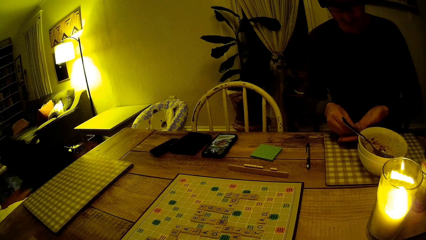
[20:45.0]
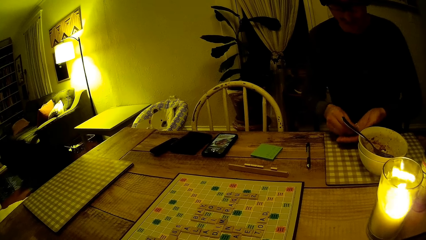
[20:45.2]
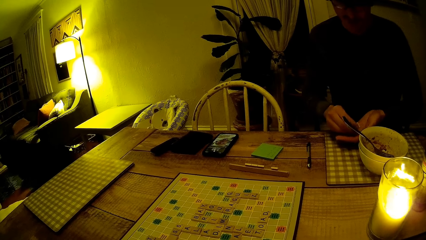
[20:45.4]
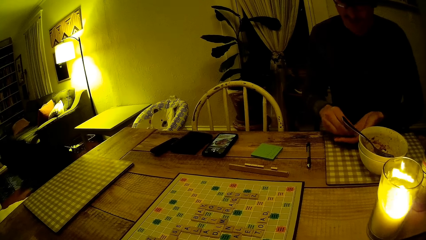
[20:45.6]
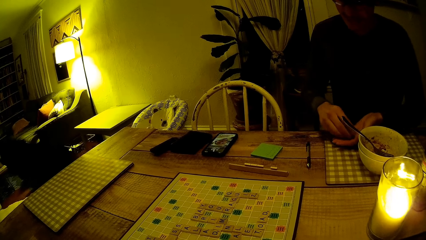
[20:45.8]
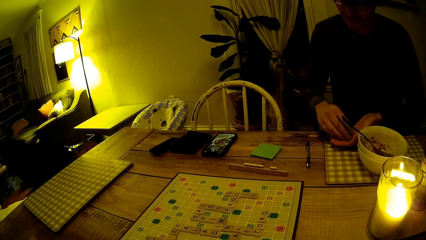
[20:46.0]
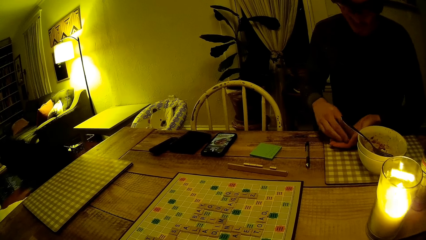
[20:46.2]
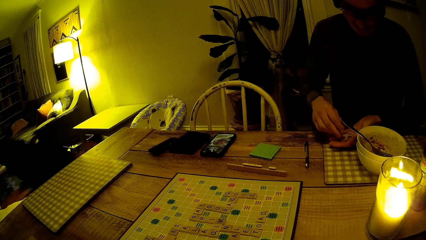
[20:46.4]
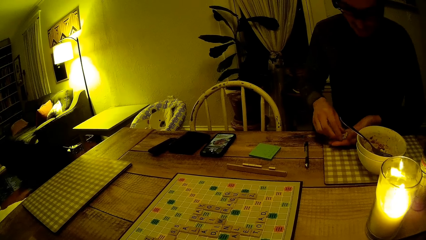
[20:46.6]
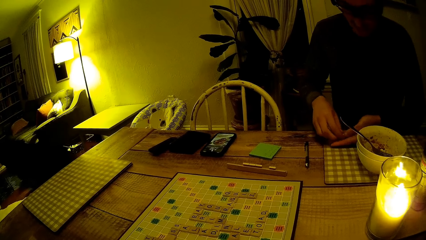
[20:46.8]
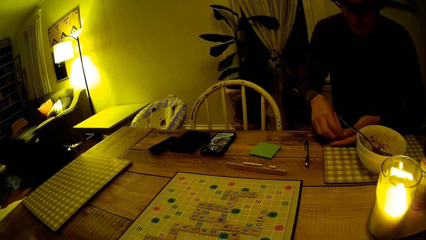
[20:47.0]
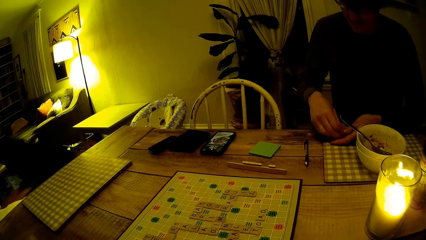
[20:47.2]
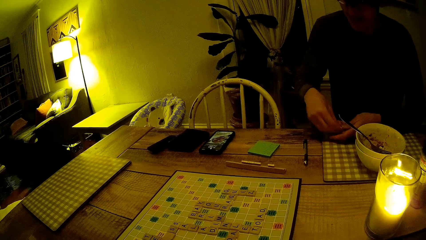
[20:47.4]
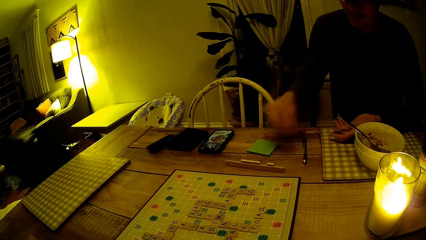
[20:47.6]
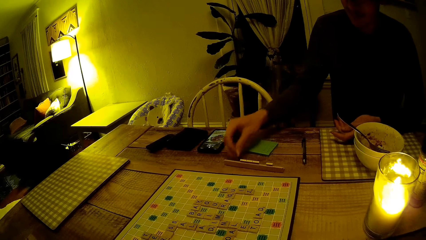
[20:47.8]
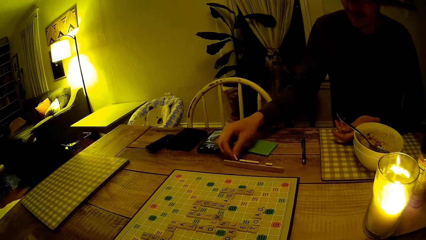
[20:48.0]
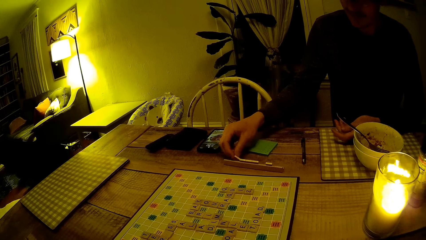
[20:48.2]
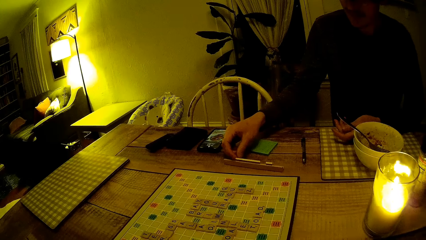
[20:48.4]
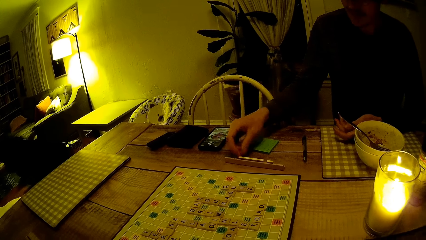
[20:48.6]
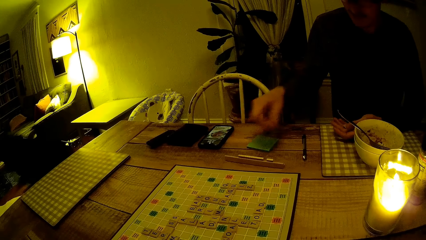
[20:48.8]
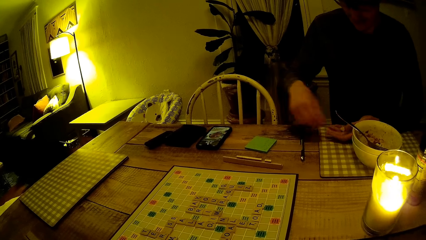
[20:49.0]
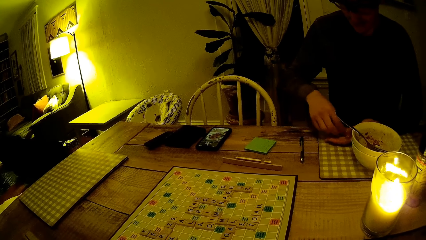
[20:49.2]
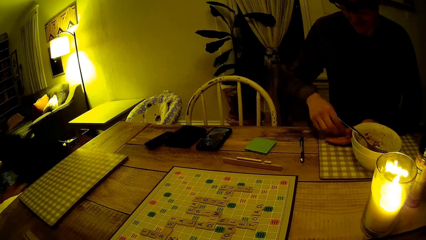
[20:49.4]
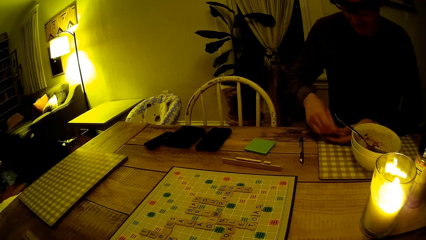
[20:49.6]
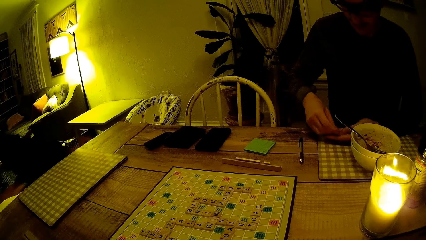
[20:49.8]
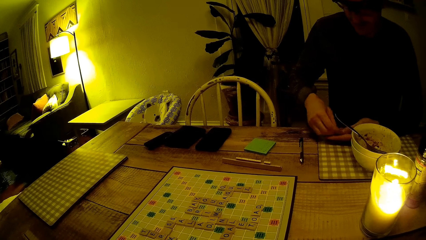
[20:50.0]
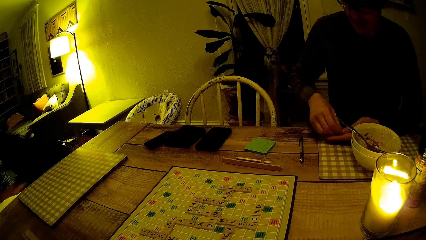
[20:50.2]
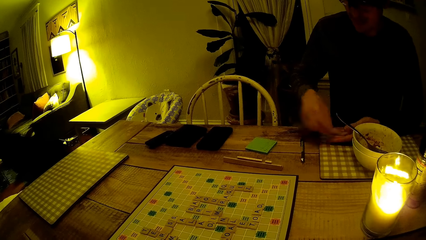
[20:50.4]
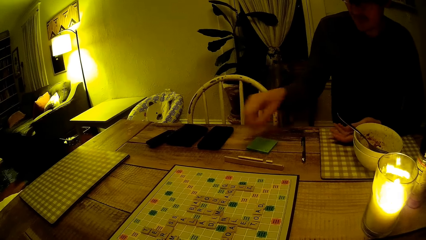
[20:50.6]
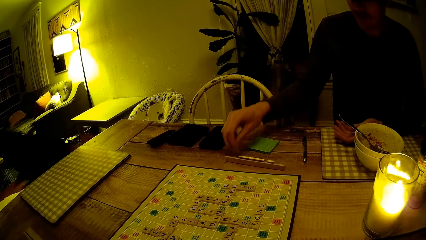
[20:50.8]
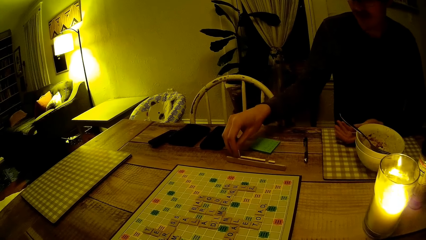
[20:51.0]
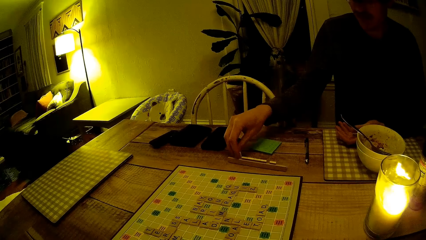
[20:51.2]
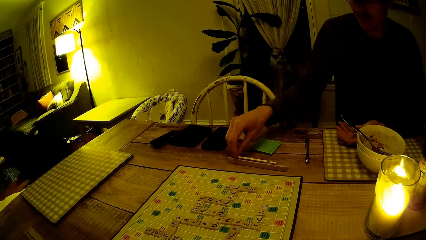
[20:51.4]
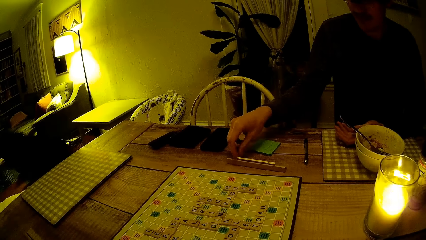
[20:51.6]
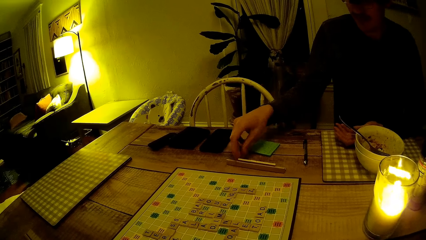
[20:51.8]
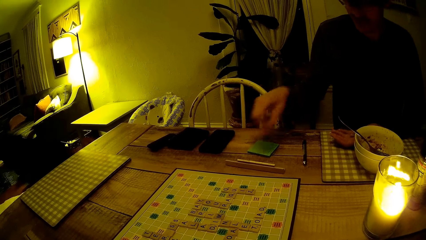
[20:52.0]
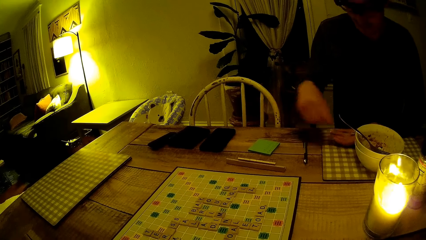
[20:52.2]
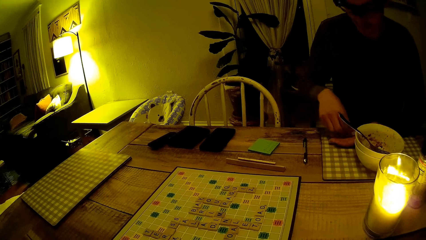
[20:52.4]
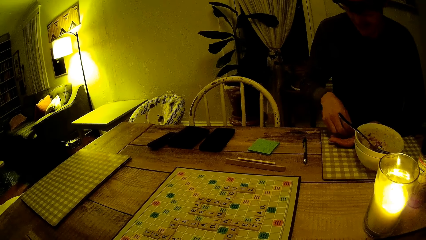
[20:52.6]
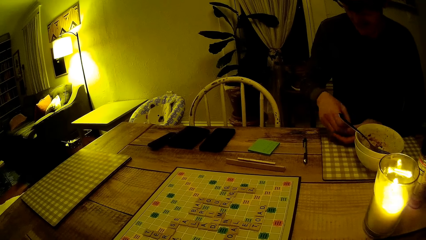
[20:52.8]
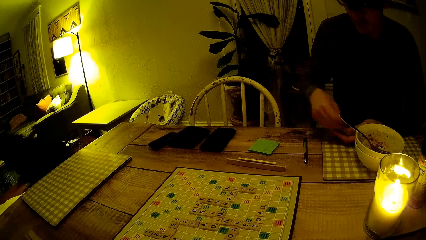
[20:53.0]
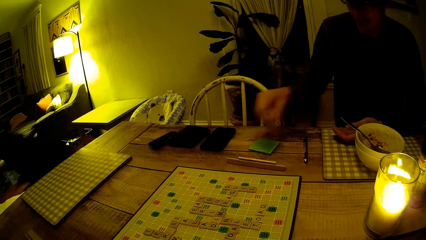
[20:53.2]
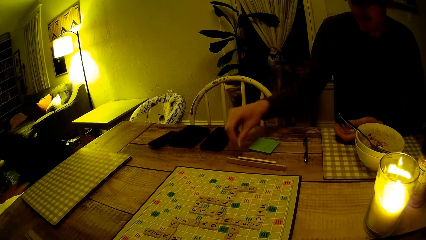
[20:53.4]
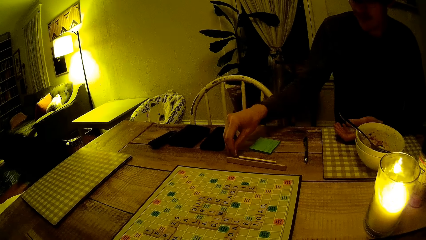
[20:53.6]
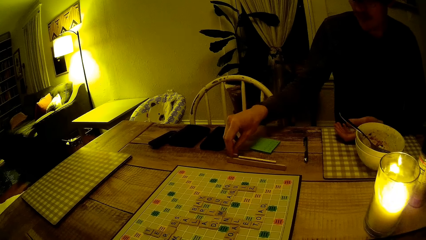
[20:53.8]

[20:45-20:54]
A man holds dice on the hand. The man arranges some scrabble tiles on the rack on the dining table. The man puts the dice on the table.

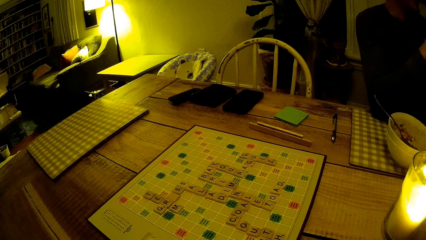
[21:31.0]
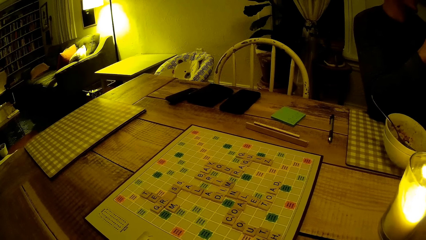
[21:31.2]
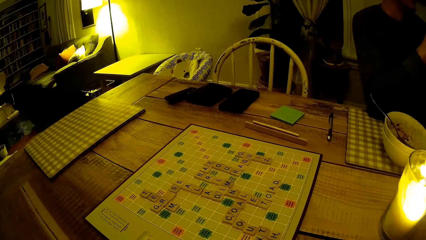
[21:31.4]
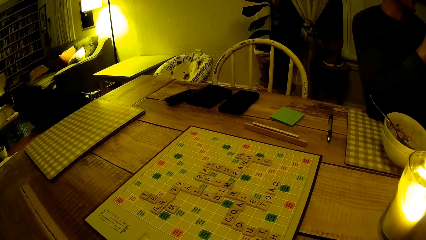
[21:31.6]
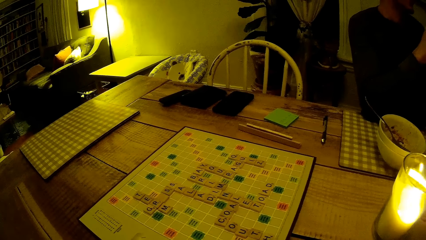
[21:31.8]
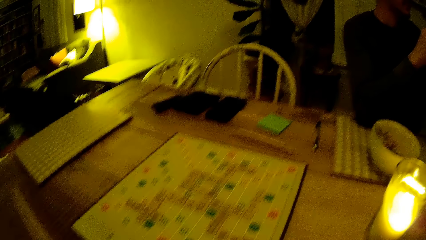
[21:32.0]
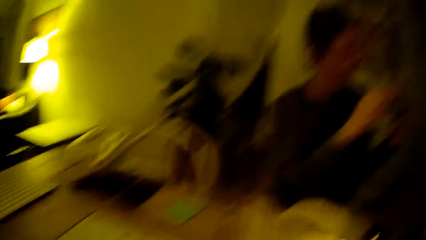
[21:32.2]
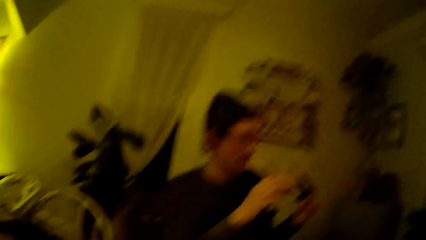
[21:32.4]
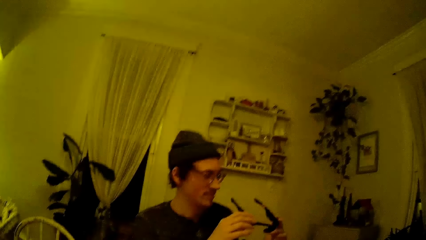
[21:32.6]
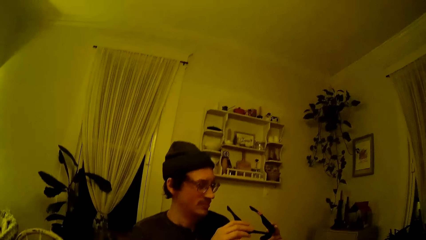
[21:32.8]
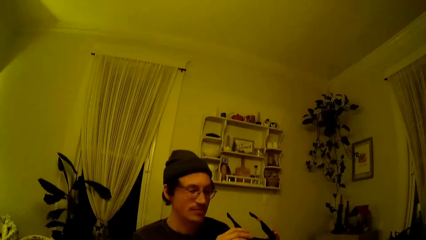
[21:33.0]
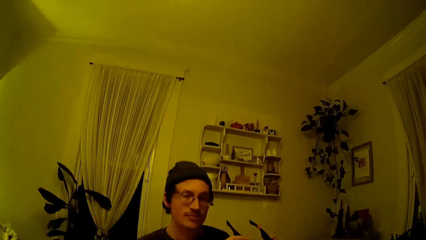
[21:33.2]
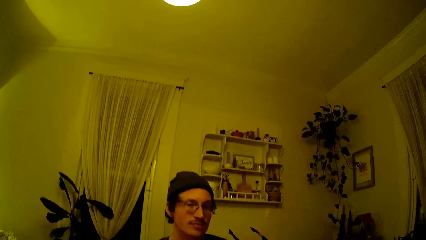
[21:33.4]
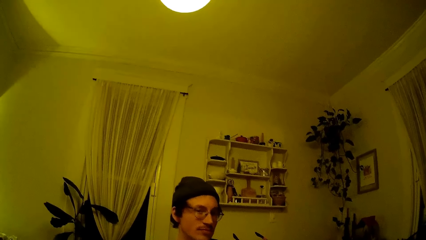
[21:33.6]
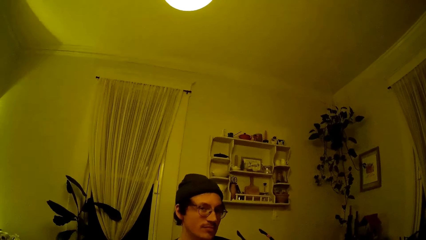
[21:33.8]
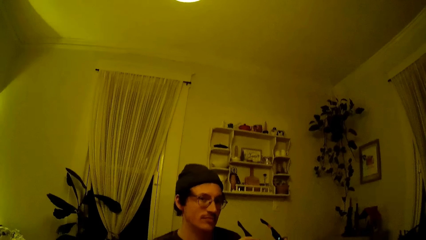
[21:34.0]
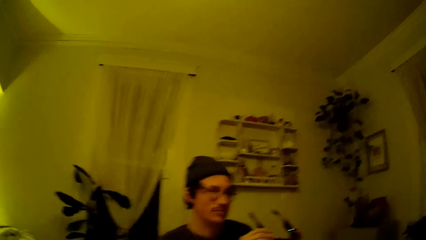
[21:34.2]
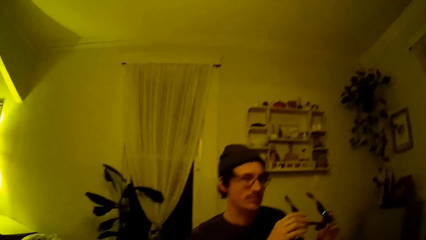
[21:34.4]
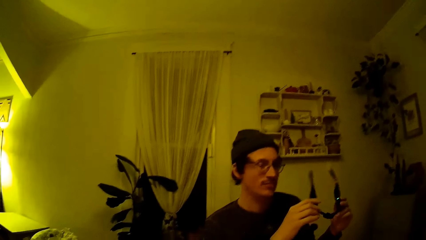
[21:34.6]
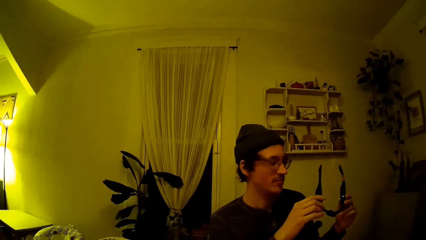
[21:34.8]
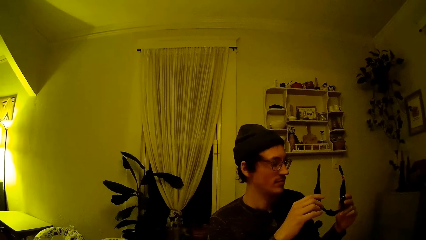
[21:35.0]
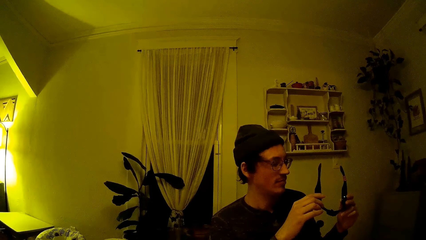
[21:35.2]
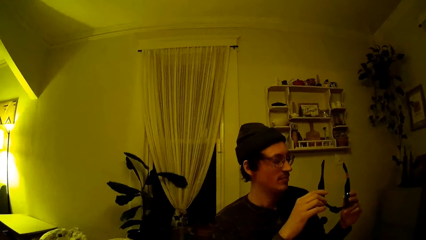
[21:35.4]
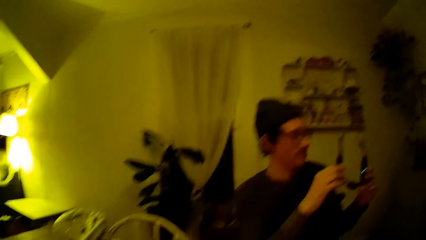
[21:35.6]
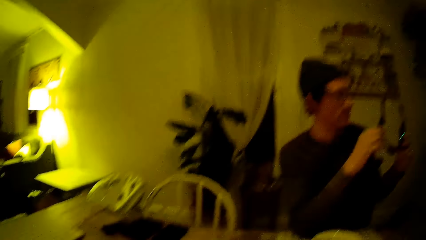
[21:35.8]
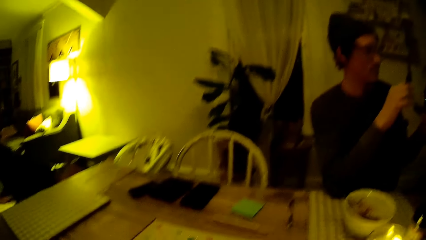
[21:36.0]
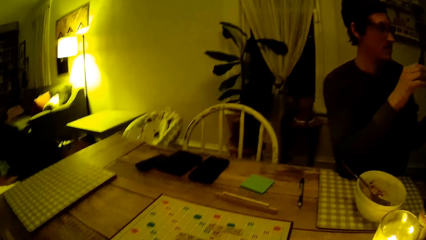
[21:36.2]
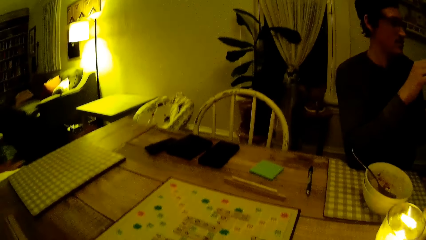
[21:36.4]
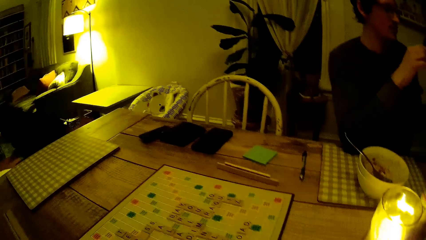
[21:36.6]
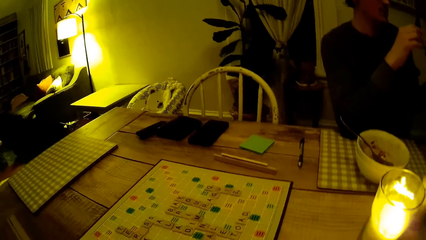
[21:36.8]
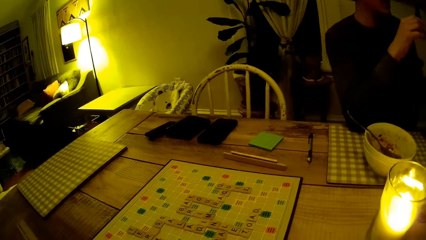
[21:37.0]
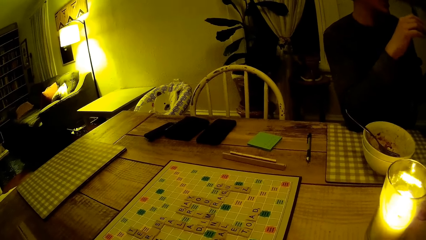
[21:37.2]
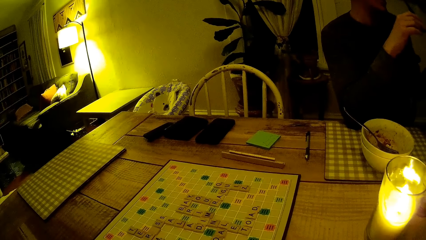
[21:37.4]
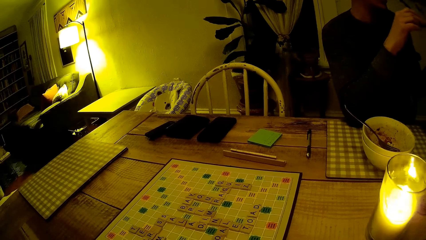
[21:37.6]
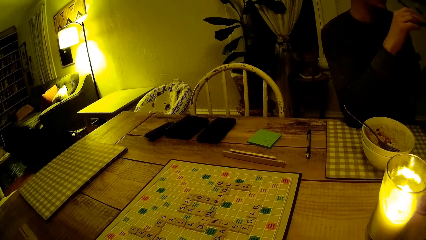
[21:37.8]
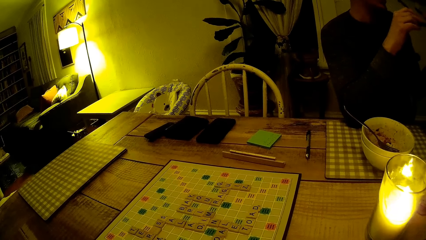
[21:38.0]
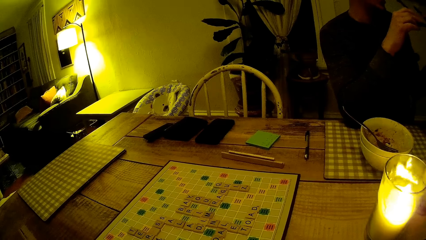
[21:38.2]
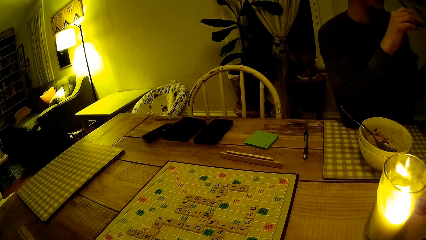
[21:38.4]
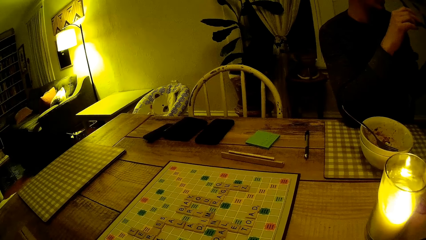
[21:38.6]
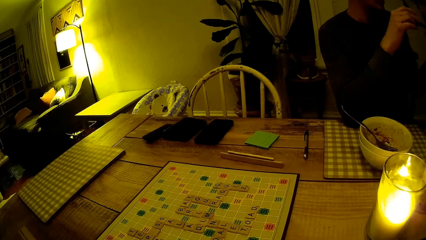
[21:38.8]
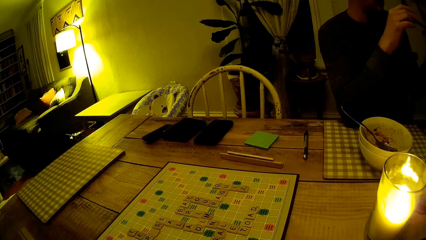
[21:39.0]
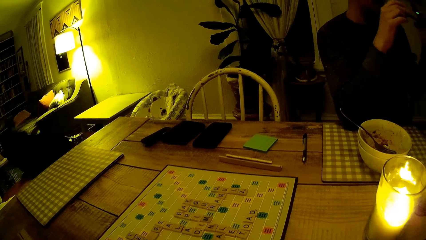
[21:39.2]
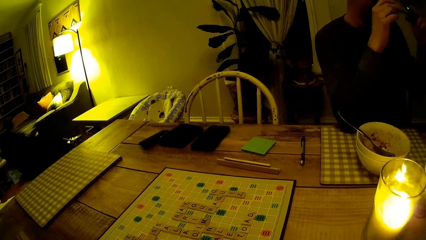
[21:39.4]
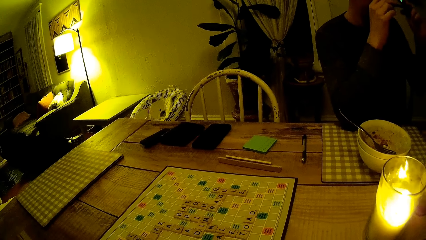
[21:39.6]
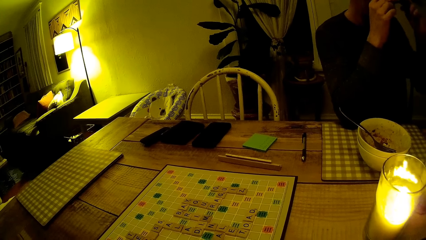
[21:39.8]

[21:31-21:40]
The man holds a pair of glasses with his hands.
